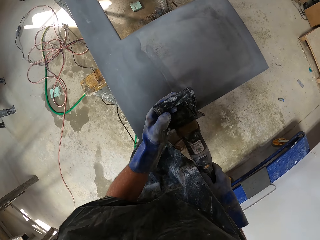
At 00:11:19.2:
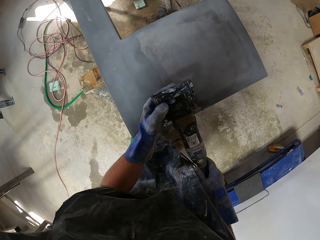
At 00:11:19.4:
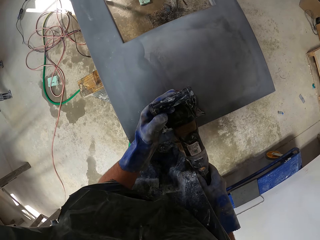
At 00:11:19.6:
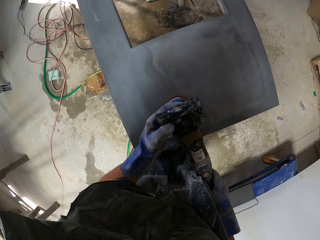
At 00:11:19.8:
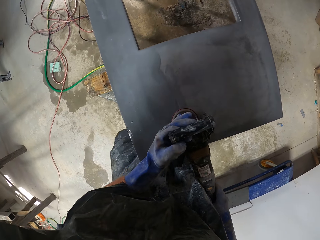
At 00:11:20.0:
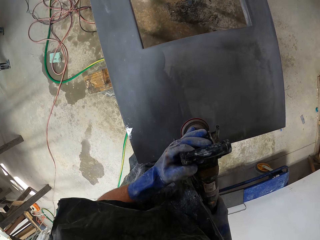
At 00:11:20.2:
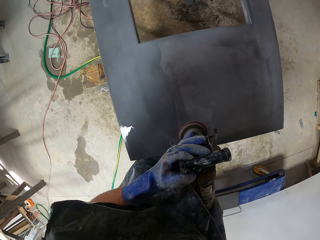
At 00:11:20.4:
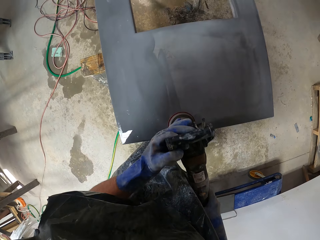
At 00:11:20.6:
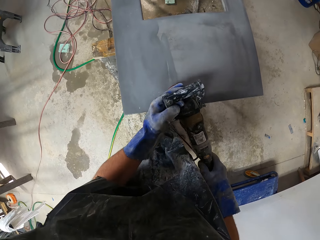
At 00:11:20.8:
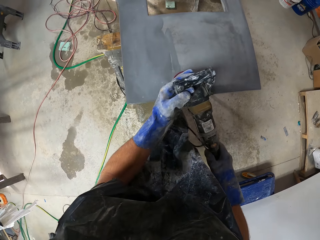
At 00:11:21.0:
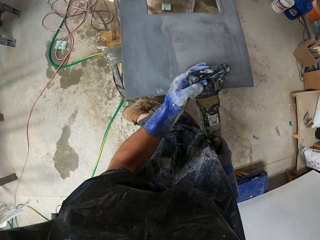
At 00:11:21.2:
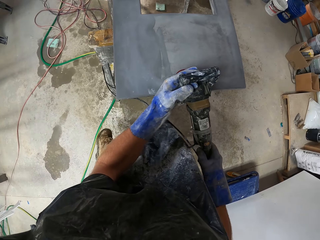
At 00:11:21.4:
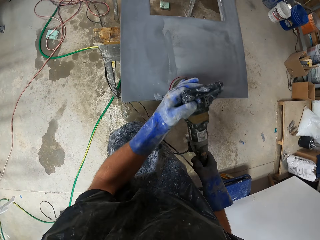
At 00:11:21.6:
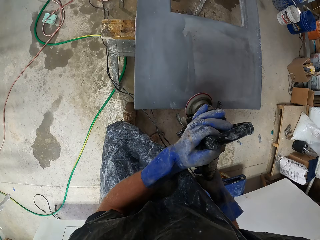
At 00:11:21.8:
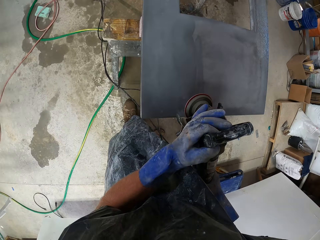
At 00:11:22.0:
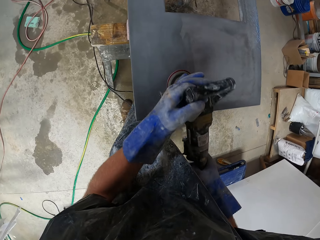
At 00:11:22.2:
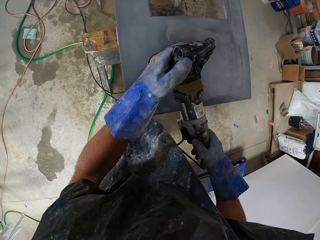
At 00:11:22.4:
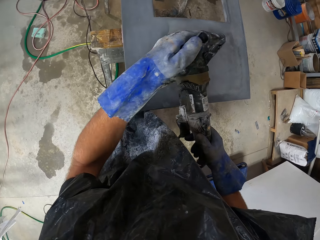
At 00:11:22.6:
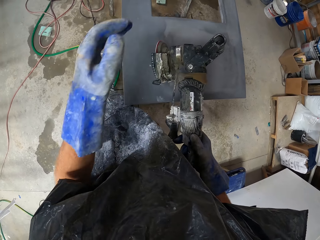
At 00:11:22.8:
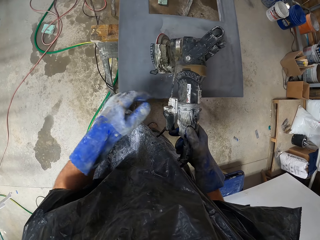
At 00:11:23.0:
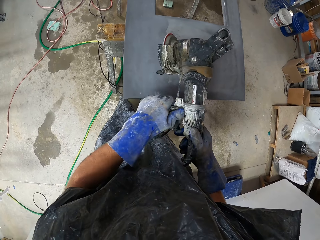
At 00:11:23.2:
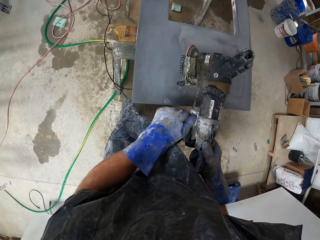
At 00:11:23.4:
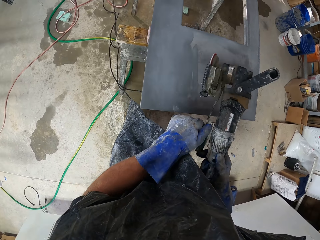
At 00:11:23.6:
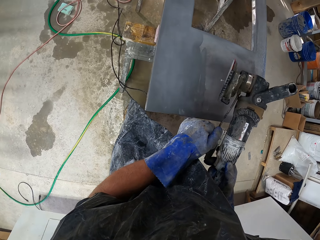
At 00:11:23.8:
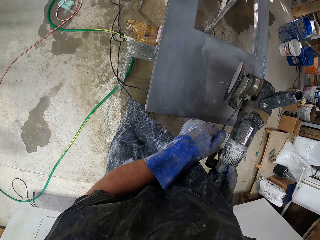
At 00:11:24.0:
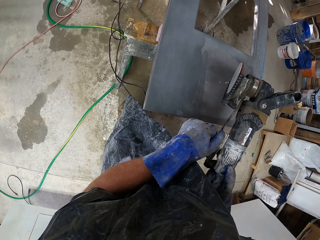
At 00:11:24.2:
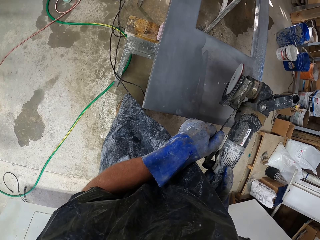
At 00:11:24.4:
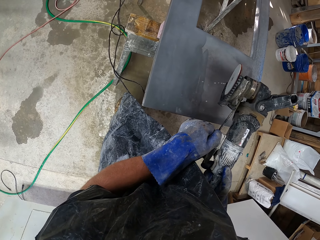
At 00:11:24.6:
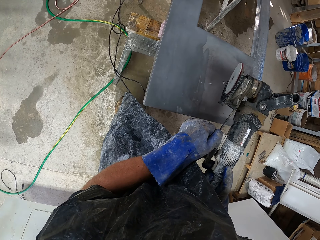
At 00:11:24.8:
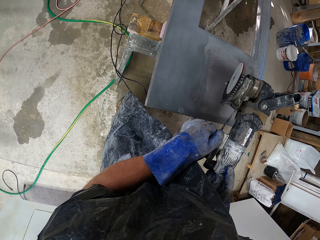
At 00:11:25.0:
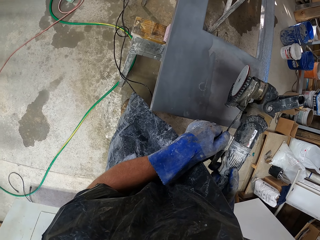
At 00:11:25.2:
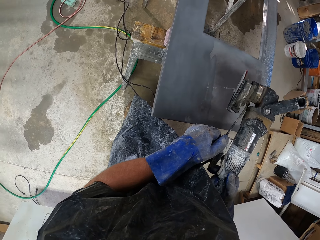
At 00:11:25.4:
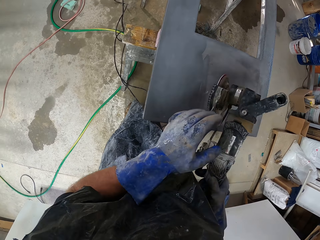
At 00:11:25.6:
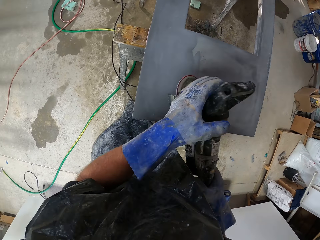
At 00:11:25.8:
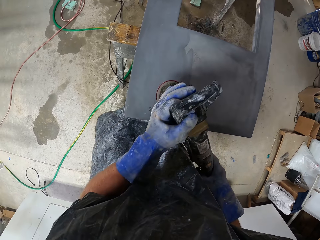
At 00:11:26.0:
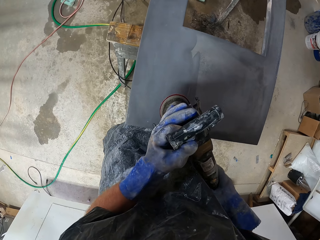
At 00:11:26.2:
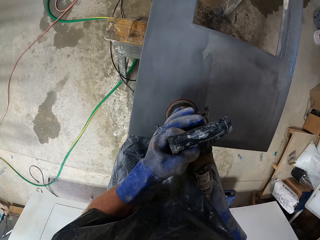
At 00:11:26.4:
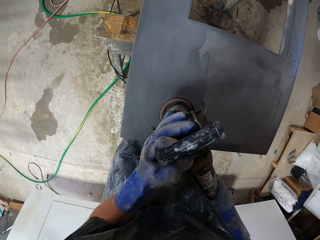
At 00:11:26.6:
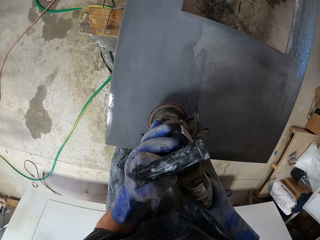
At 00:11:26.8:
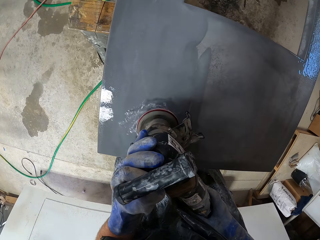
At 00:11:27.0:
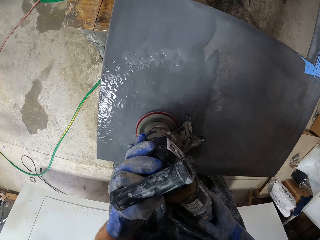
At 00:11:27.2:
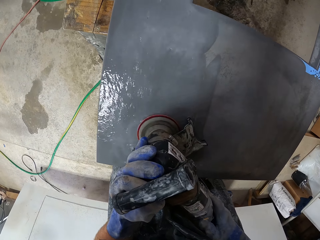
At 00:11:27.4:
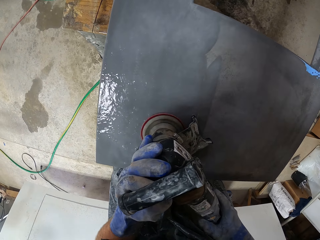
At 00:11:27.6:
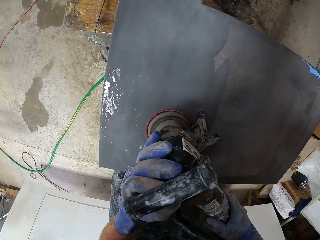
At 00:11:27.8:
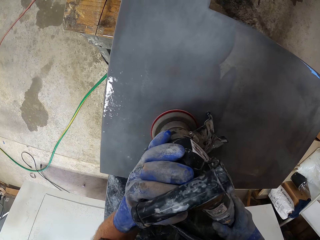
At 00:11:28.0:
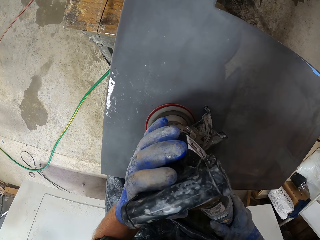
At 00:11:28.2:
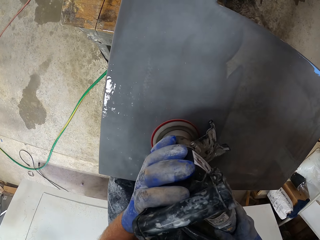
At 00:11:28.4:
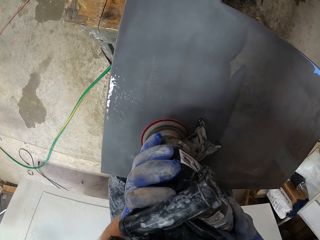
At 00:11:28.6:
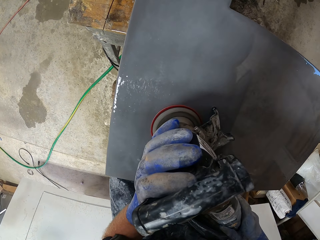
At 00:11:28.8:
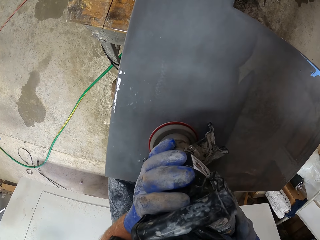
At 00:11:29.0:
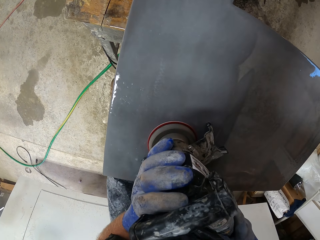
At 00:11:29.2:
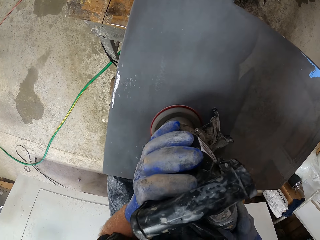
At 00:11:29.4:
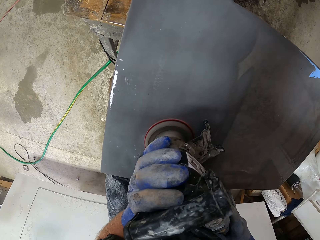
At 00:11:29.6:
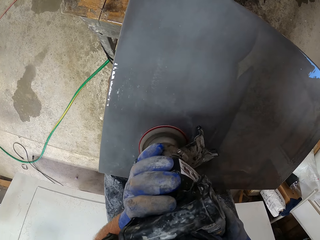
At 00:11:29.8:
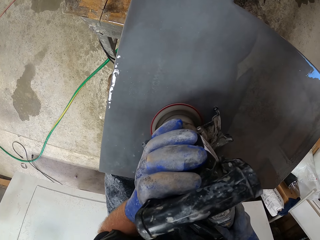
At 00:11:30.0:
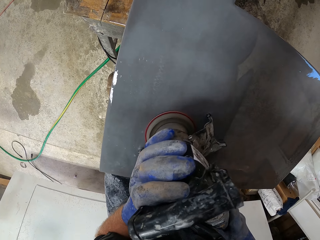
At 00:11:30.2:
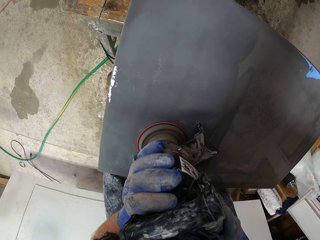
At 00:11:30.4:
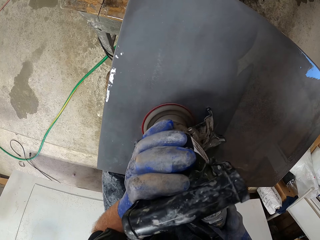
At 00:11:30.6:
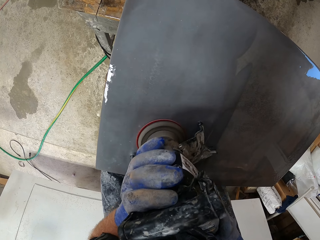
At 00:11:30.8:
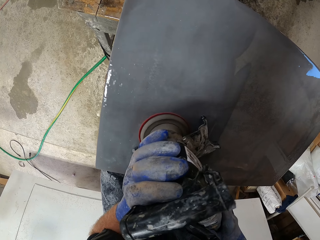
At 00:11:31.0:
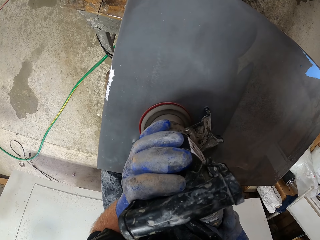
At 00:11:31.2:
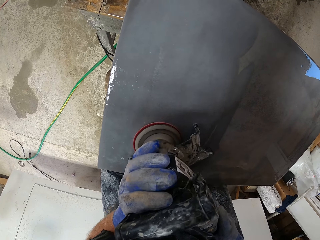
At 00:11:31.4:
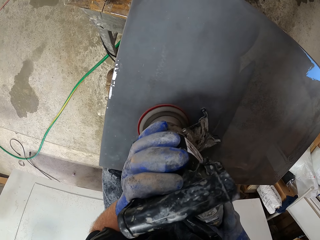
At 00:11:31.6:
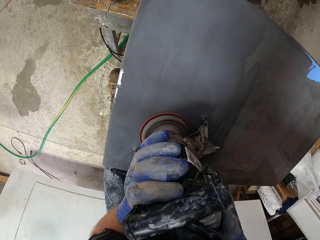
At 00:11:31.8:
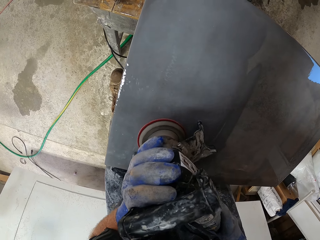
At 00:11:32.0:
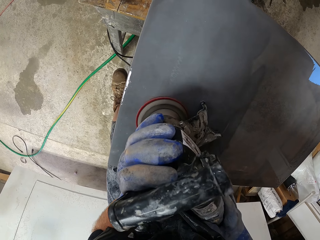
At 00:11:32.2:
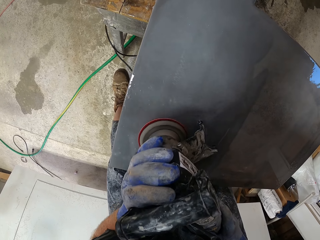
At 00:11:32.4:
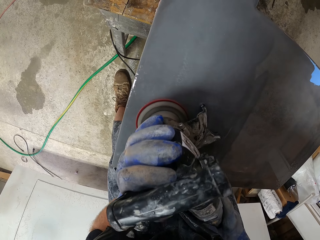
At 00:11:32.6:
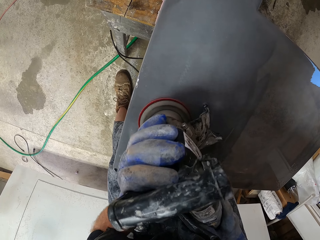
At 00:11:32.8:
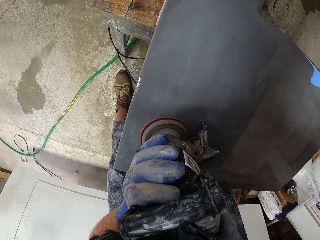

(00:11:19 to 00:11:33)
The camera wearer moves round the table. They move a switch on the sanding machine. They check the sander machine. They clean the table surface with the sander machine. They smoothen the table with the sanding machine.

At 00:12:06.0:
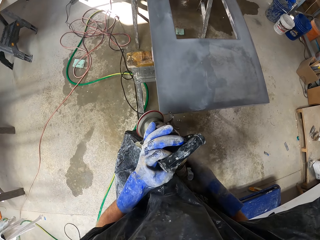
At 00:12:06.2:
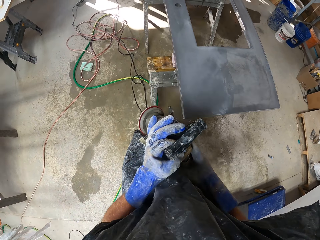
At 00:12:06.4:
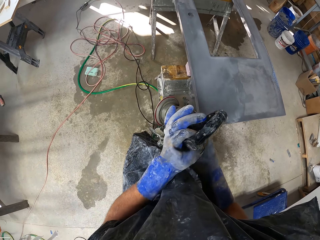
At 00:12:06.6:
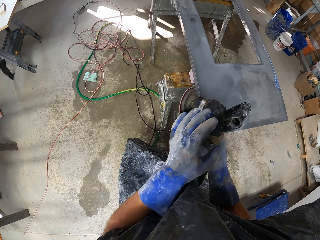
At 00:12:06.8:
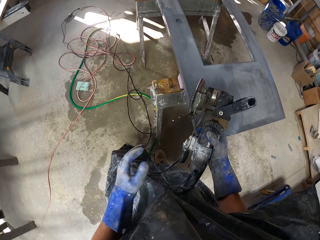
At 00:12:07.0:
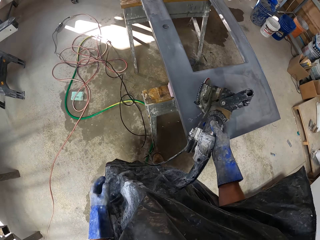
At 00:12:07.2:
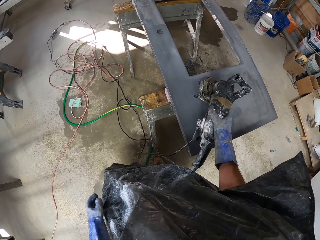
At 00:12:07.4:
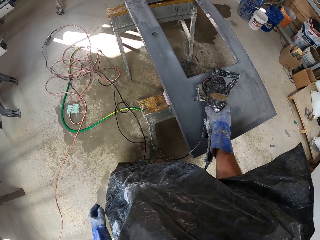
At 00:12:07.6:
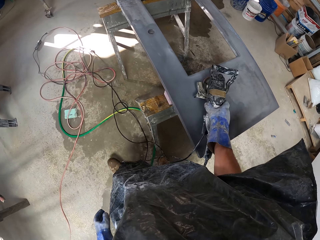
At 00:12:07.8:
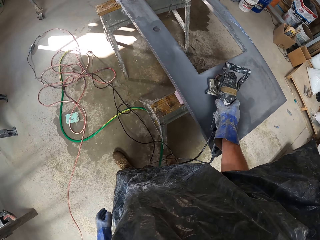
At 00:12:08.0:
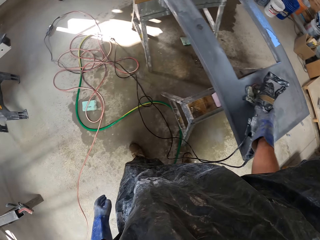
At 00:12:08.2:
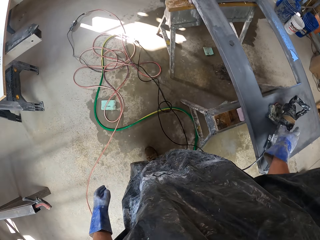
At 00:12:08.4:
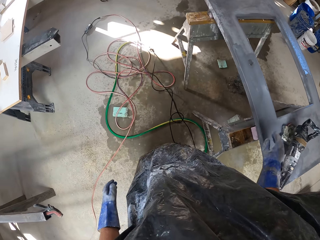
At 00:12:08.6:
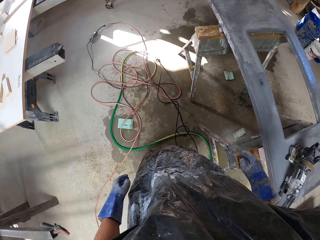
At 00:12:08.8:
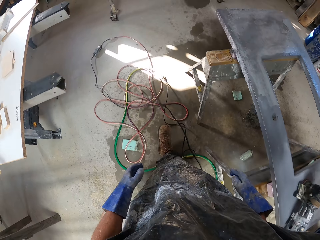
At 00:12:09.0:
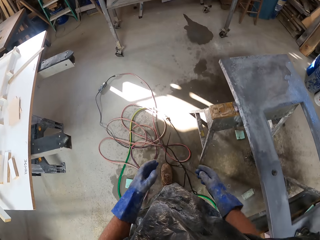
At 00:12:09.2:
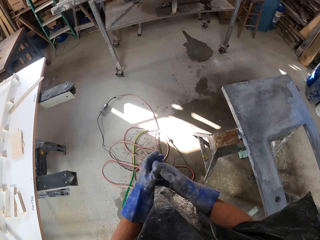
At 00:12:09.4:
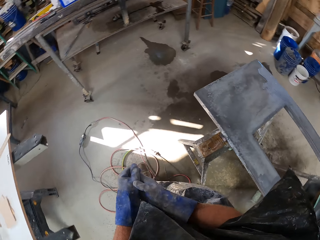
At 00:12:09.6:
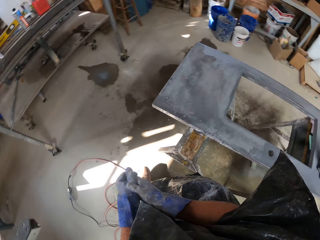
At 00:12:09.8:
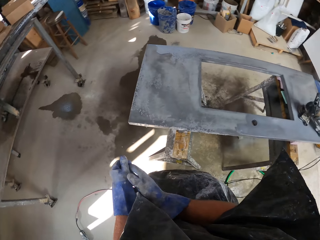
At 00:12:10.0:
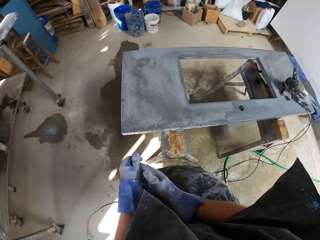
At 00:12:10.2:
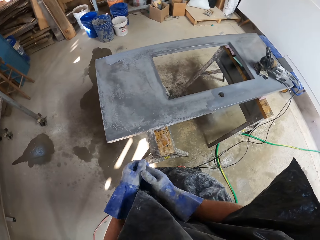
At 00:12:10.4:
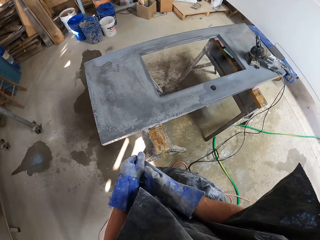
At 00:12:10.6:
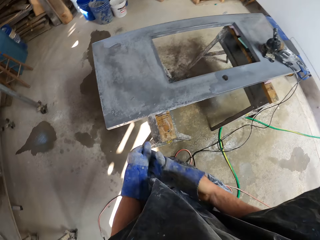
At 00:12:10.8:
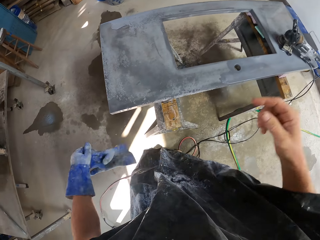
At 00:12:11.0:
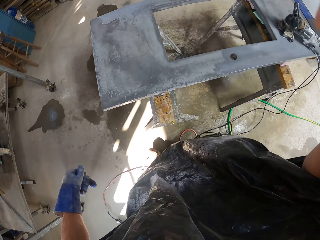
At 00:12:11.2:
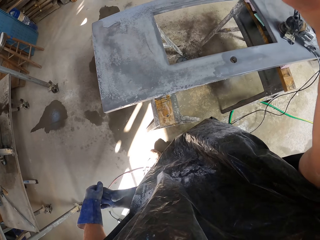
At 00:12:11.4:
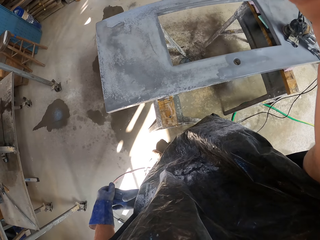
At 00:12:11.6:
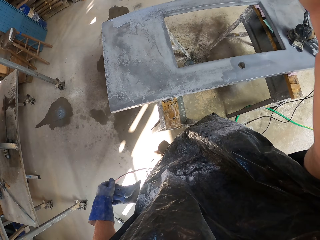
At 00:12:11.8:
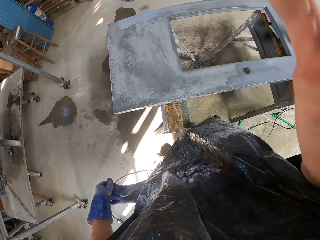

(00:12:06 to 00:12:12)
The camera wearer places the sander machine on top of the table. He walks around the workshop. He removes the hand glove from his right hand. He raises a hand. He touches his head camera.
